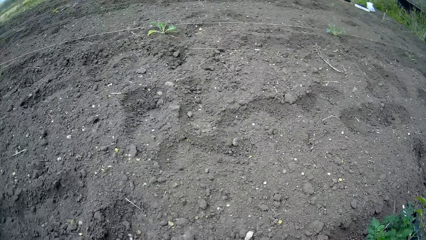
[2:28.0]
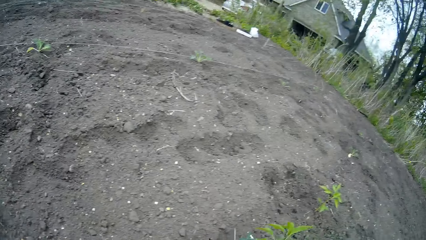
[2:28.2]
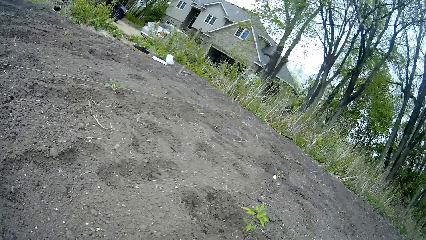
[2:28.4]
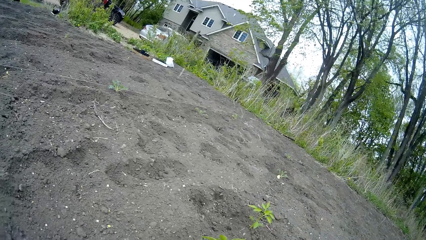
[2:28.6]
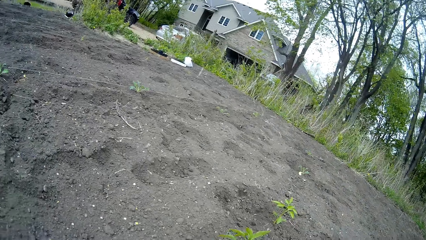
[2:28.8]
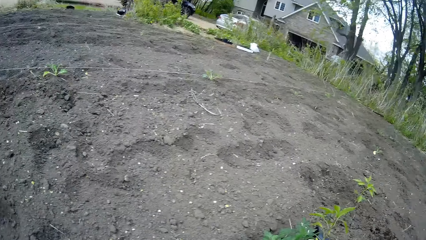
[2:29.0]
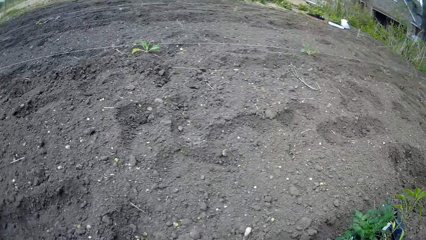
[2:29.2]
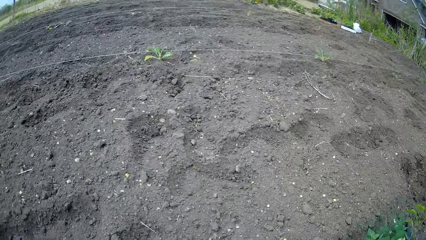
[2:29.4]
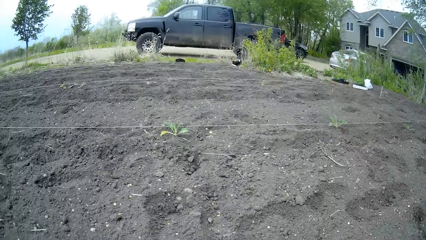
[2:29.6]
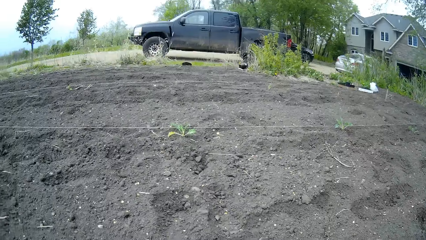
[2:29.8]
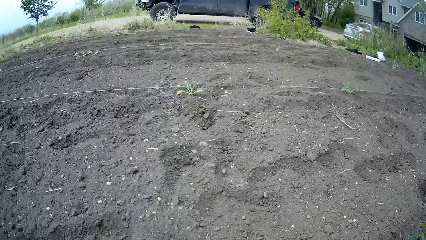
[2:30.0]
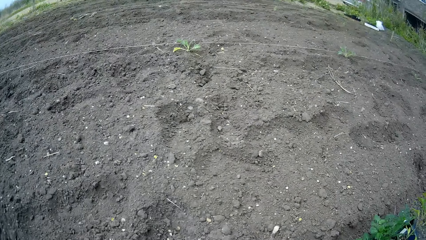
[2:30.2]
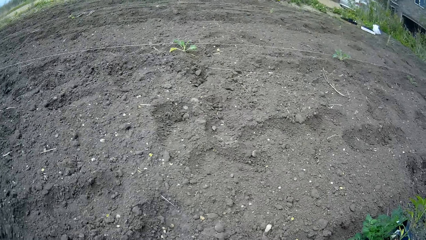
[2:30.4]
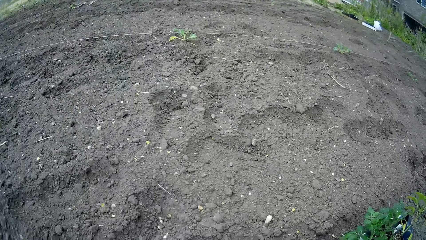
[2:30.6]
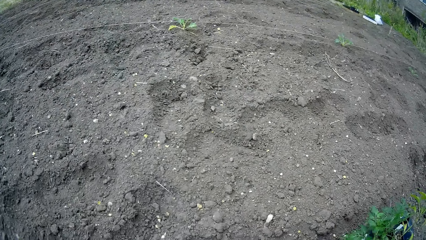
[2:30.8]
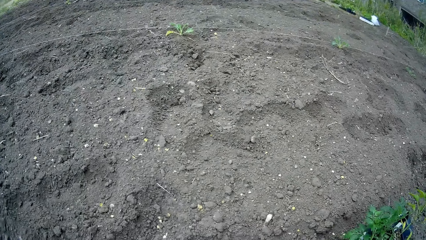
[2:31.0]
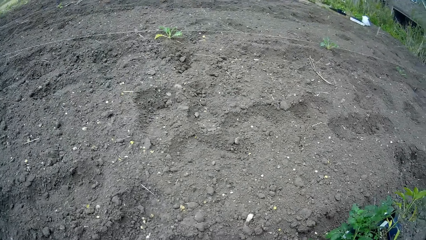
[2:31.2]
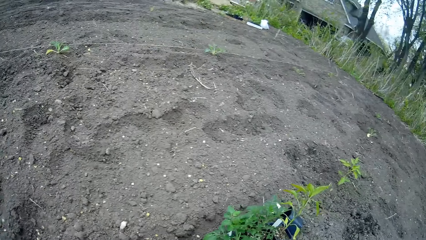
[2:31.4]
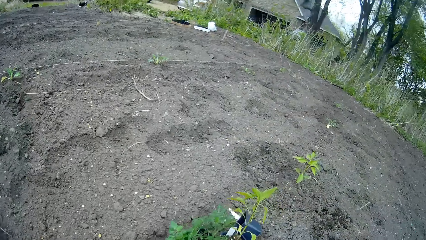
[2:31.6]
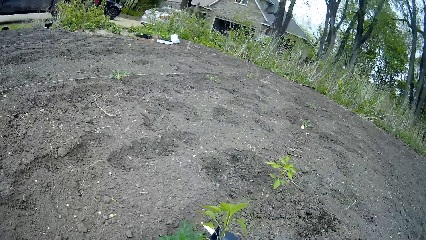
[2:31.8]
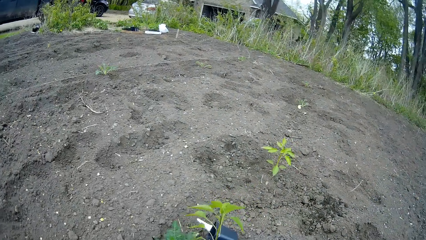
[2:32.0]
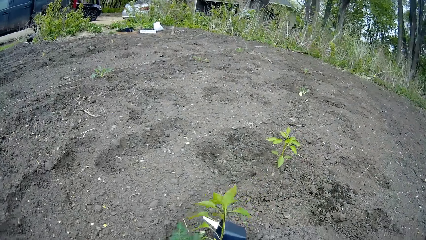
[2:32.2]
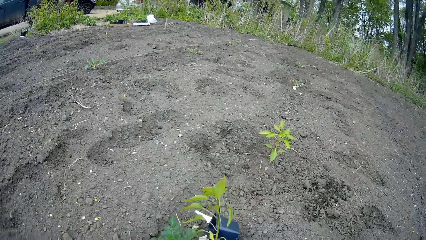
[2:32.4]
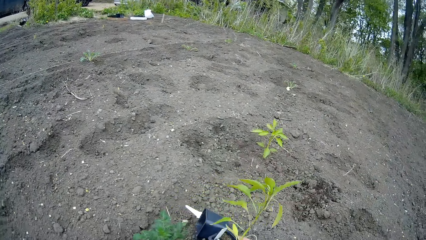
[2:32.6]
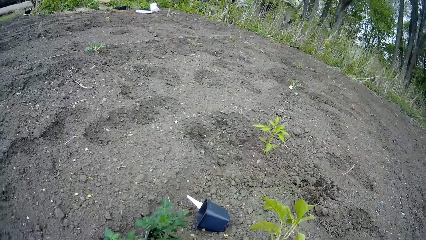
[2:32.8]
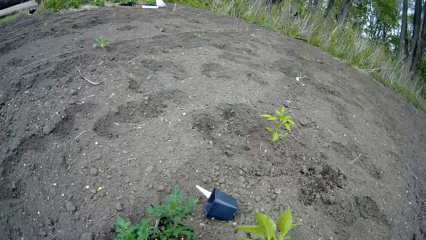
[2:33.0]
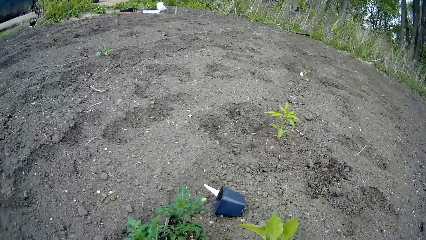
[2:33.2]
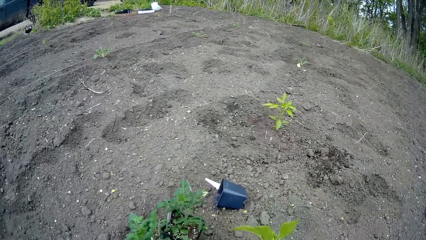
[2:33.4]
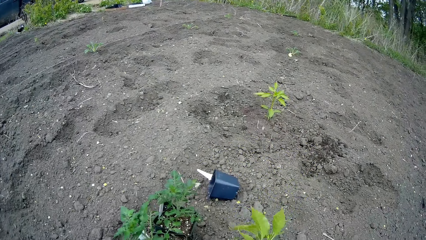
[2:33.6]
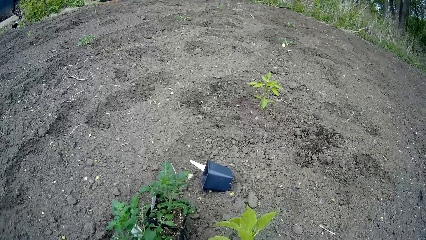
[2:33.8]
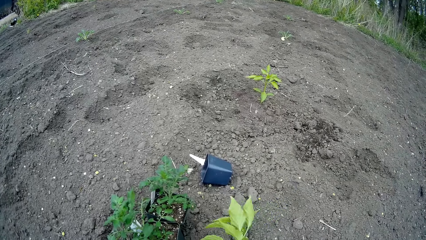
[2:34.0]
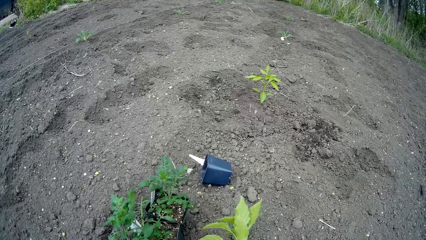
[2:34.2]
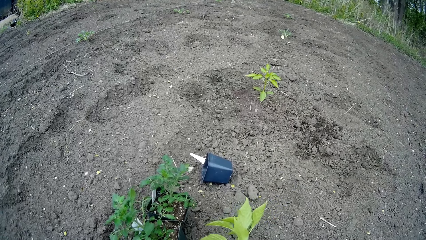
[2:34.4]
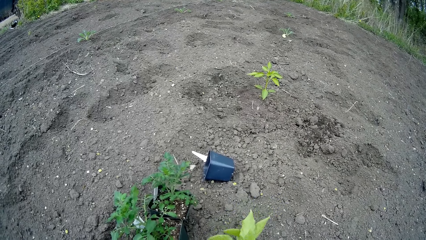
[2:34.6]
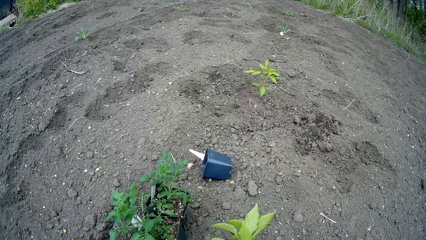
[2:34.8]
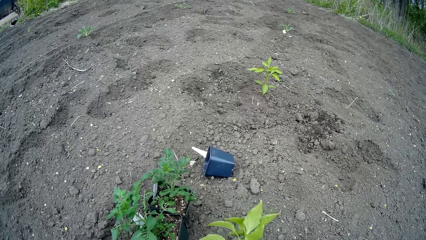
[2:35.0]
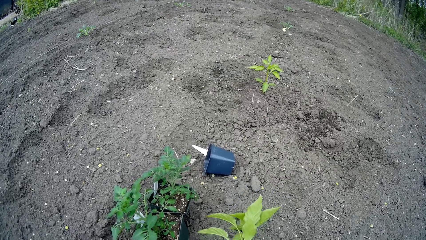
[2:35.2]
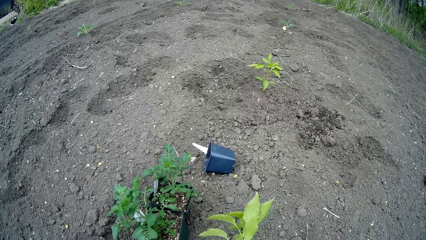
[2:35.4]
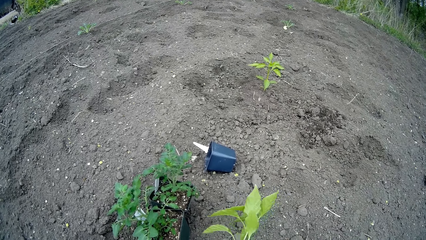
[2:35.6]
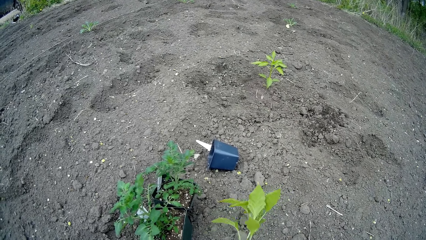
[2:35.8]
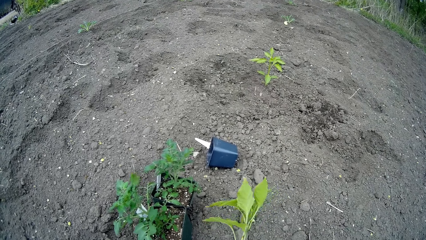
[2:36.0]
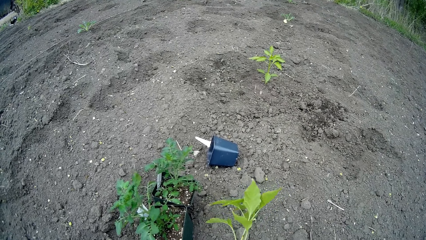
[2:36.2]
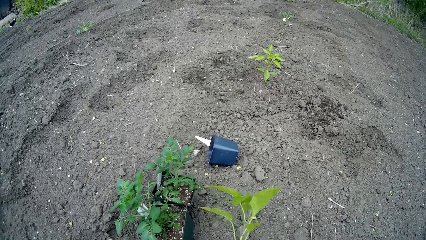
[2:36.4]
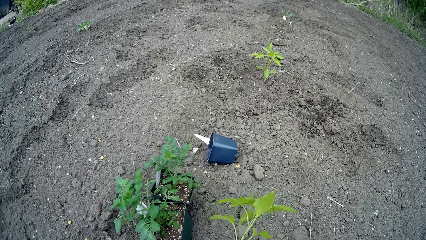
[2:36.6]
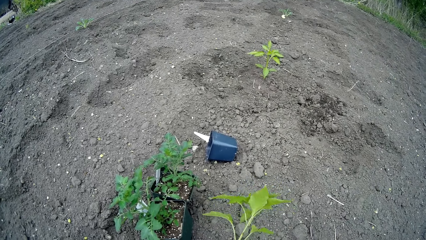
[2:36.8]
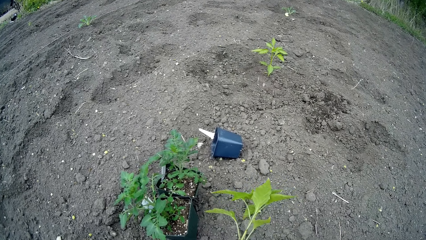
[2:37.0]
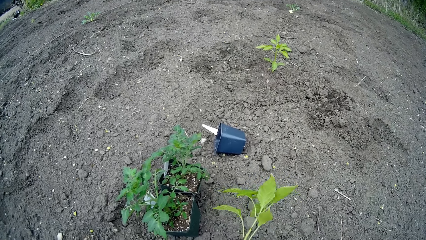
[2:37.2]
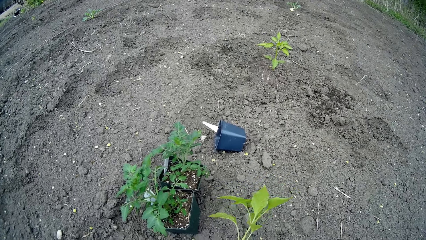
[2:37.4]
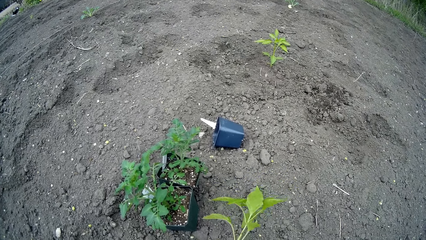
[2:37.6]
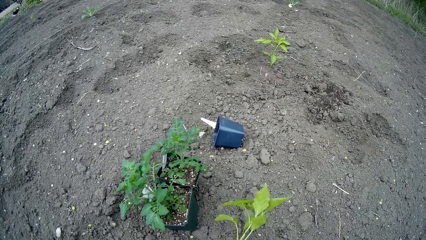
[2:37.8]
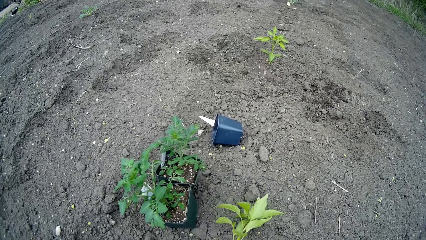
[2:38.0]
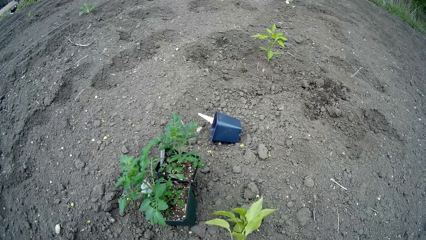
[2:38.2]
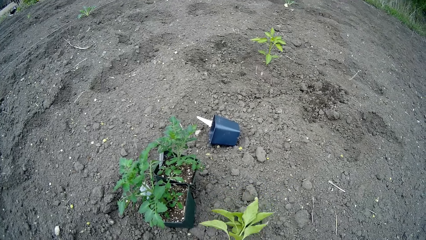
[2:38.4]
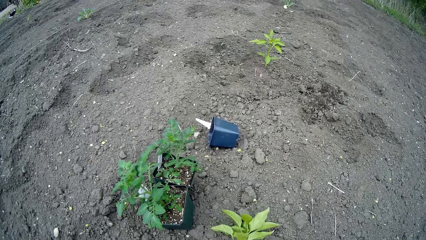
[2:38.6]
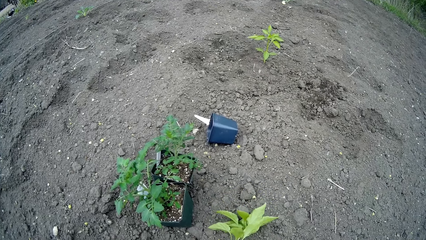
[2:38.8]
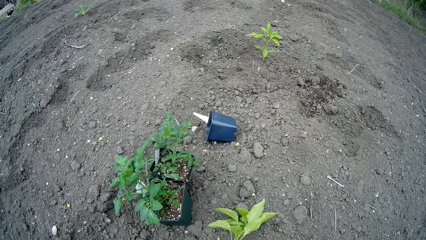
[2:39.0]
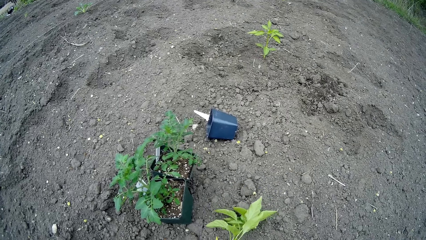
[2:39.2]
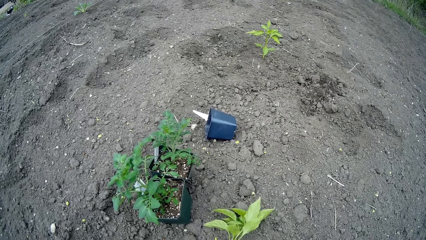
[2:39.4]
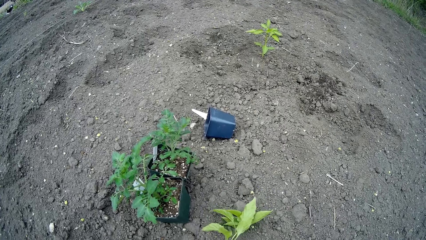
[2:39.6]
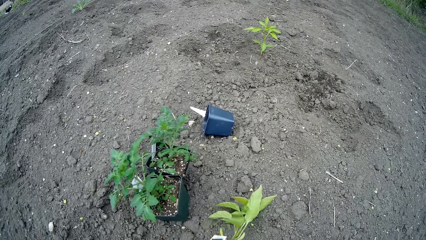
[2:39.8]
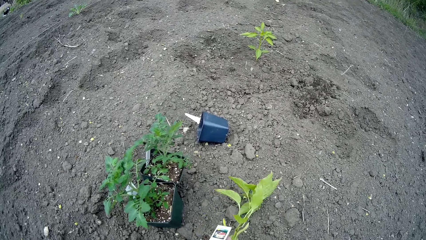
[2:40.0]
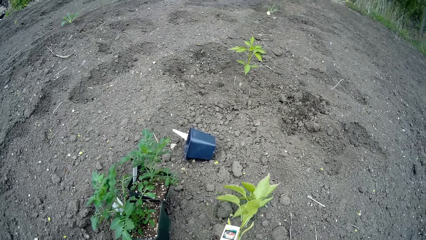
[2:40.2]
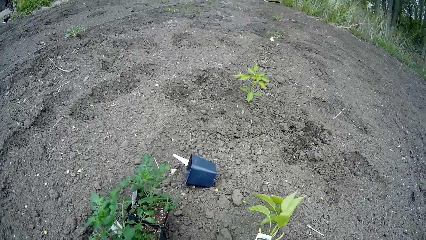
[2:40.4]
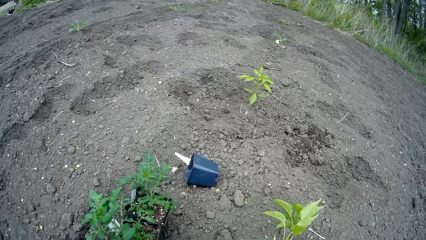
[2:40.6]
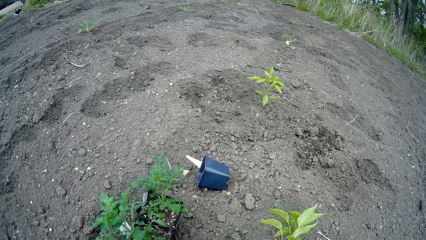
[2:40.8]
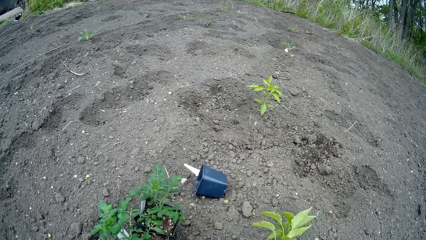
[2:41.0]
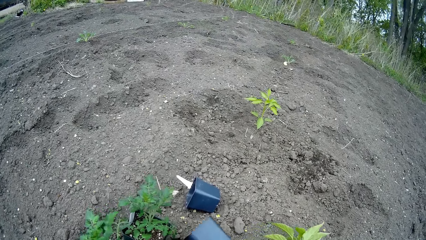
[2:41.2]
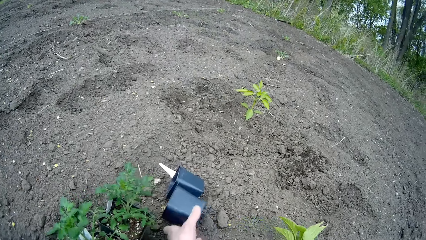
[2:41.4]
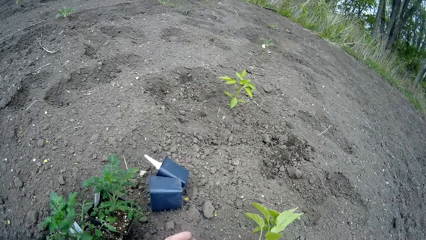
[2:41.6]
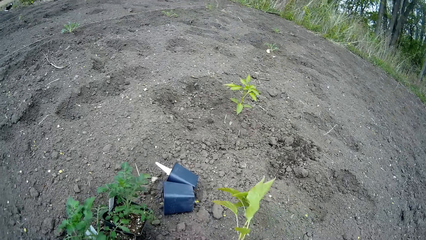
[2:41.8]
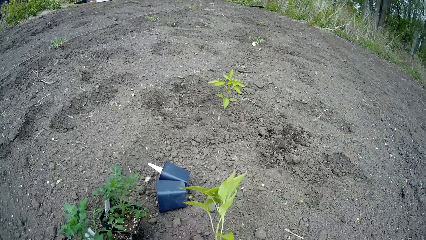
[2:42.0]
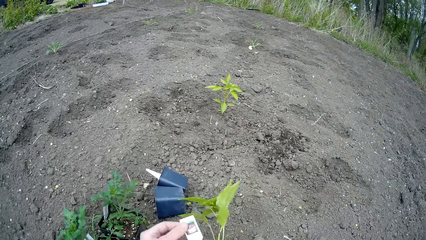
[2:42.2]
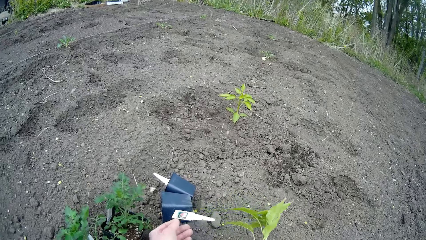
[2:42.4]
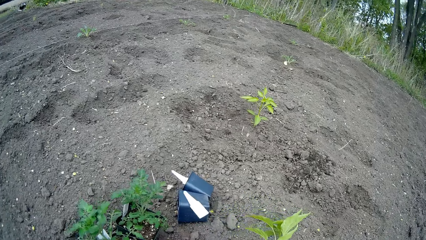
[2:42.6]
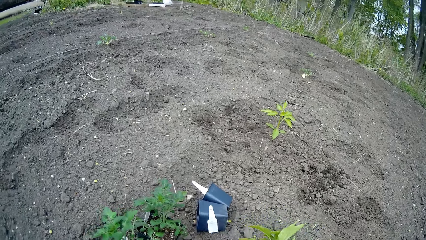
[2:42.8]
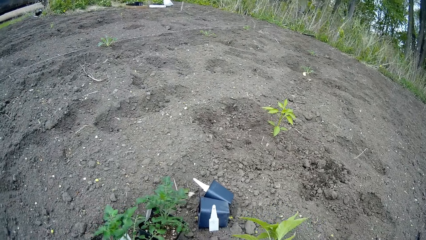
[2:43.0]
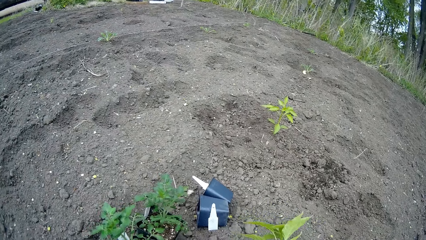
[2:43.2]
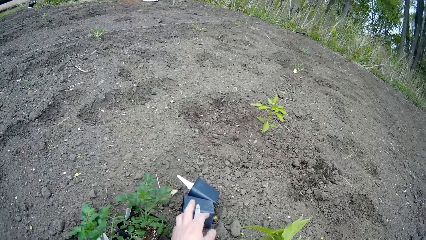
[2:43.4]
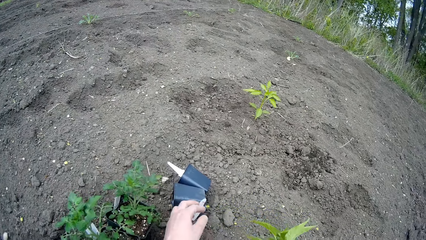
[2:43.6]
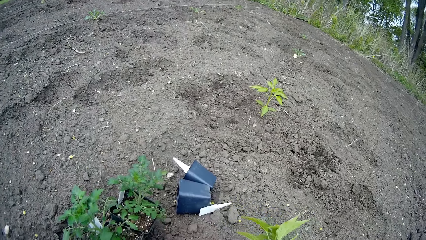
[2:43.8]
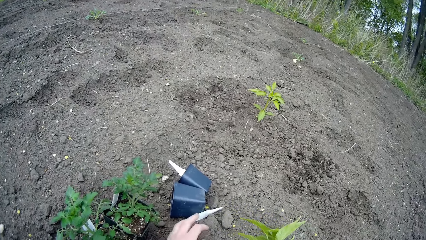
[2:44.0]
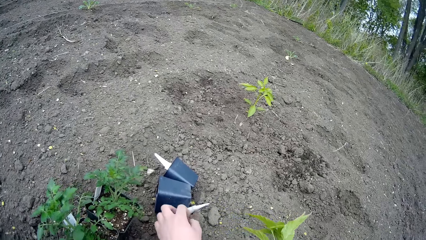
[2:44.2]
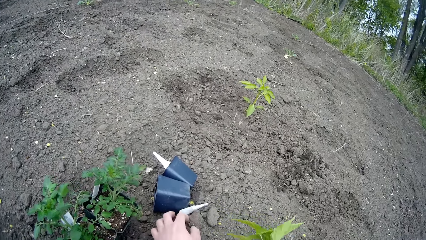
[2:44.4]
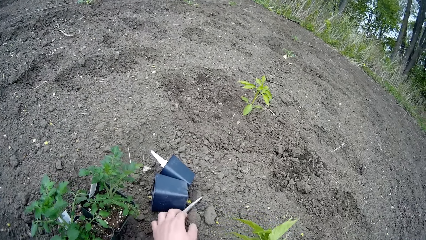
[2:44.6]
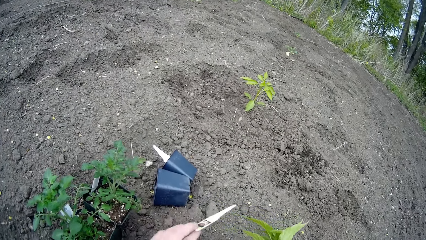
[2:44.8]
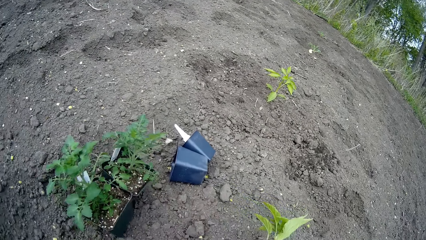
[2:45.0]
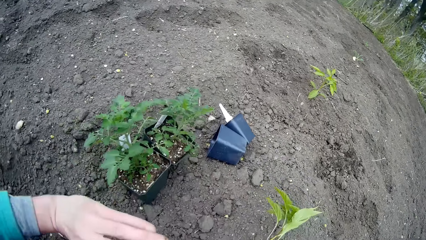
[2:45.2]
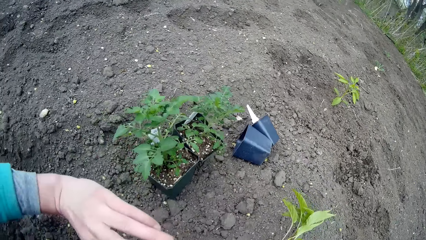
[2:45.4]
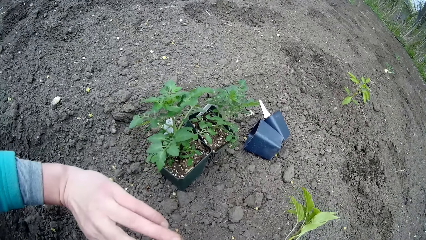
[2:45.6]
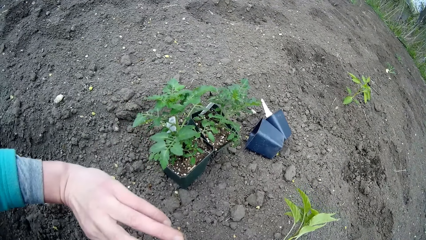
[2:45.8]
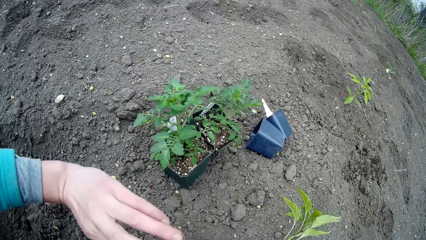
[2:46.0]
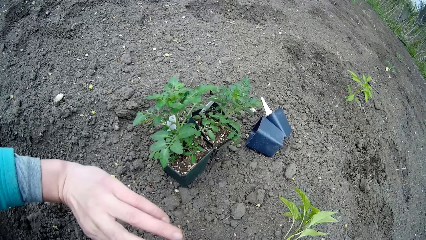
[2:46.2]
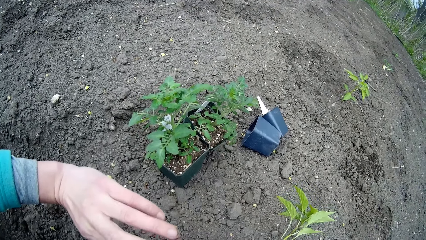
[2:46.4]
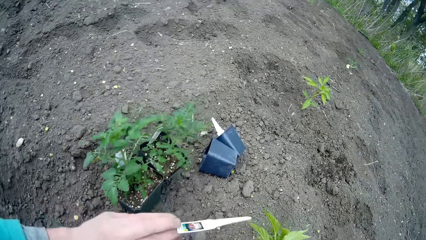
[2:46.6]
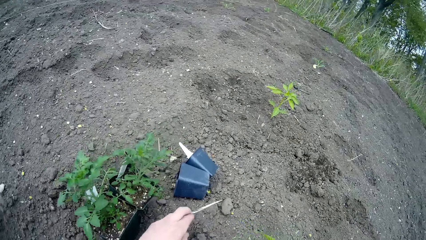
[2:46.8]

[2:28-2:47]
The camera wearer grabs a potted plant or seedling with his left hand. He plants the seedling. He removes the pot from the plant with his left hand. He throws the rack on the ground. He removes a tag from the plant with his left hand. He throws the tag. He picks up the tag from the ground with his left hand. He looks at the tag.
